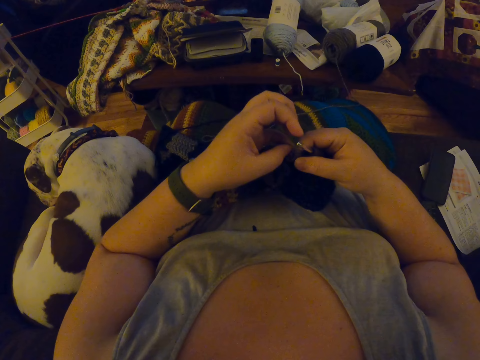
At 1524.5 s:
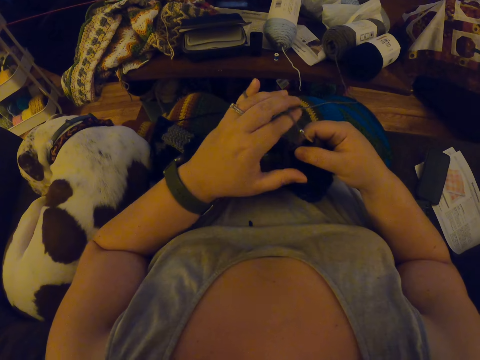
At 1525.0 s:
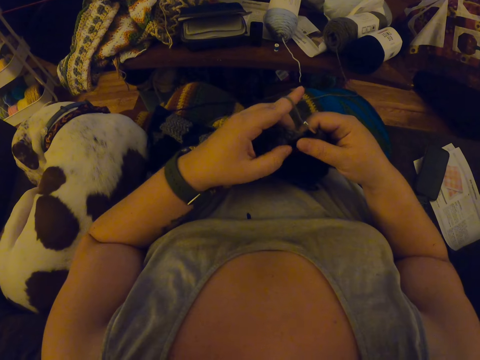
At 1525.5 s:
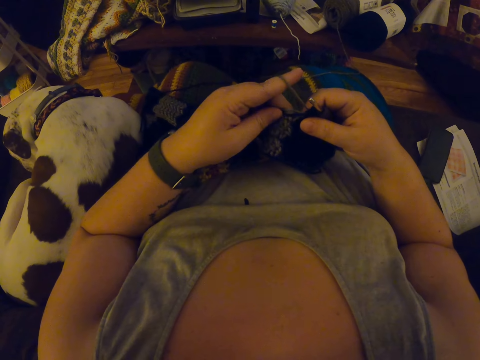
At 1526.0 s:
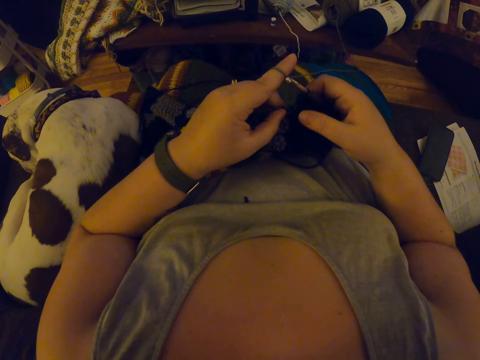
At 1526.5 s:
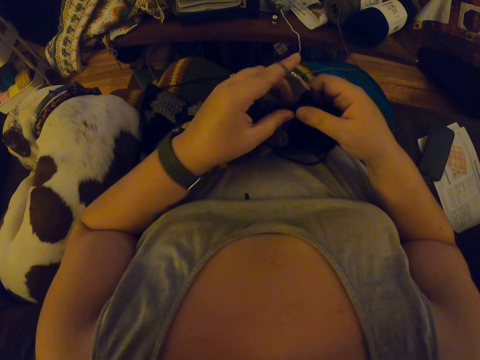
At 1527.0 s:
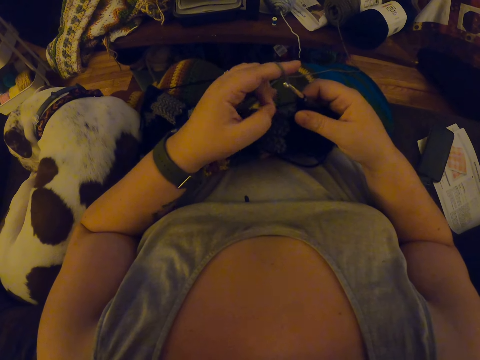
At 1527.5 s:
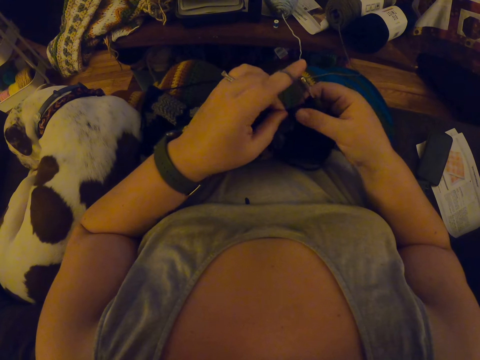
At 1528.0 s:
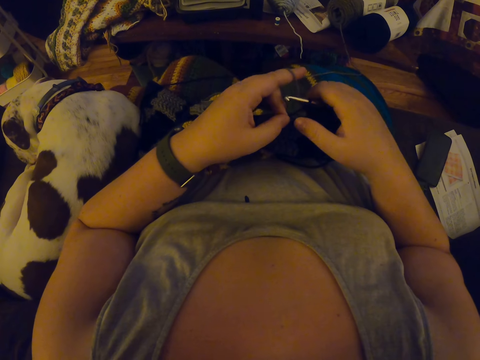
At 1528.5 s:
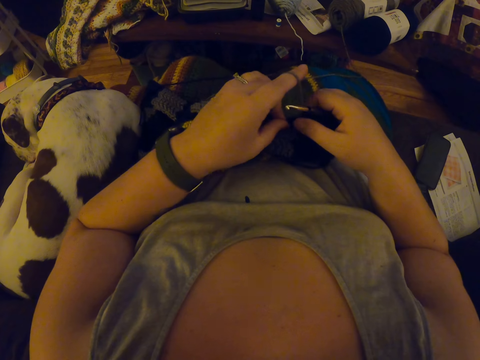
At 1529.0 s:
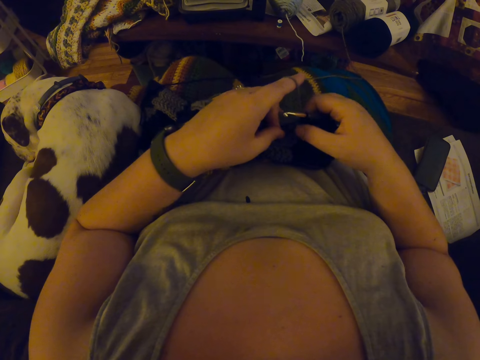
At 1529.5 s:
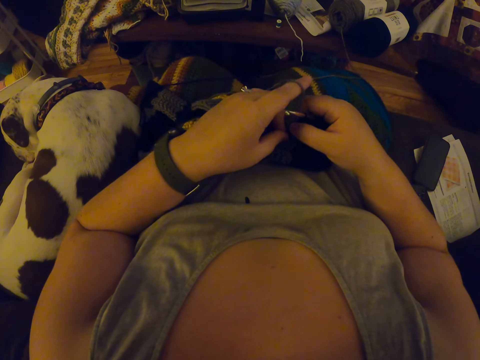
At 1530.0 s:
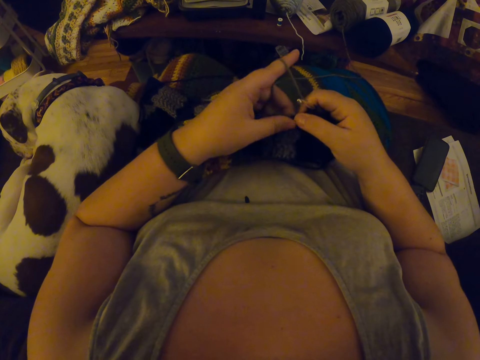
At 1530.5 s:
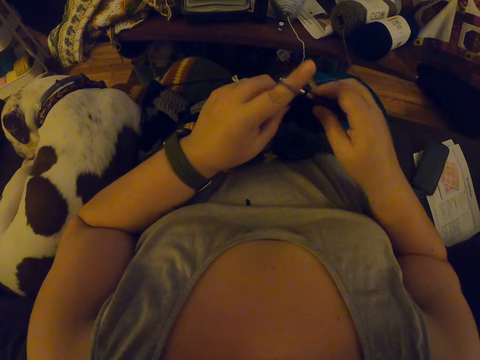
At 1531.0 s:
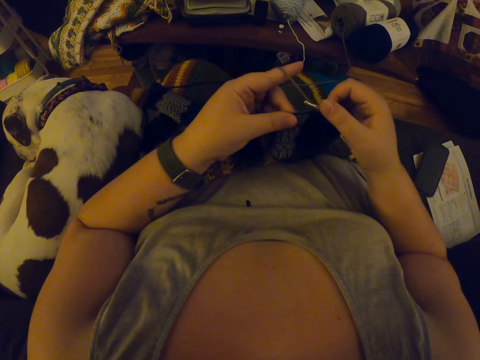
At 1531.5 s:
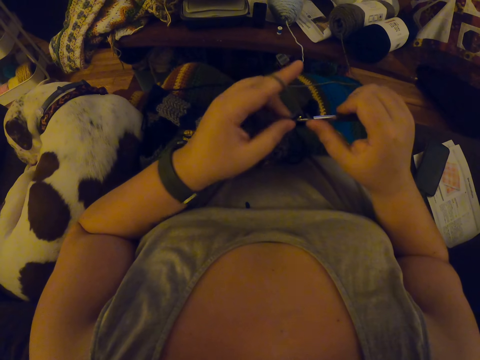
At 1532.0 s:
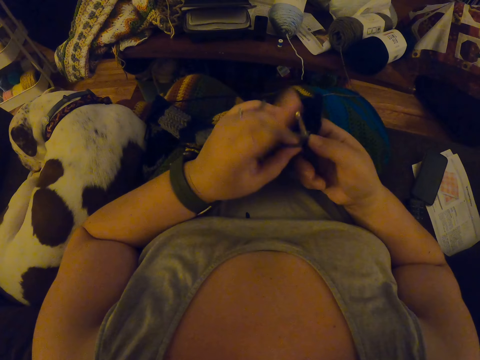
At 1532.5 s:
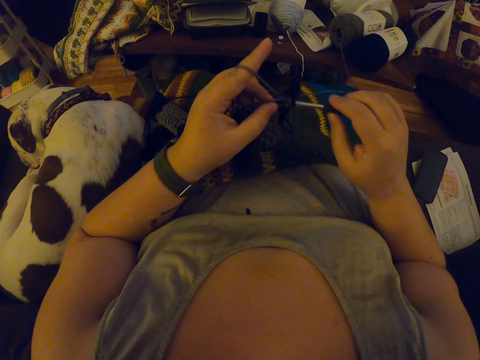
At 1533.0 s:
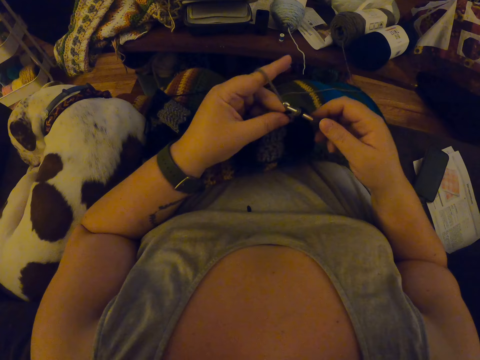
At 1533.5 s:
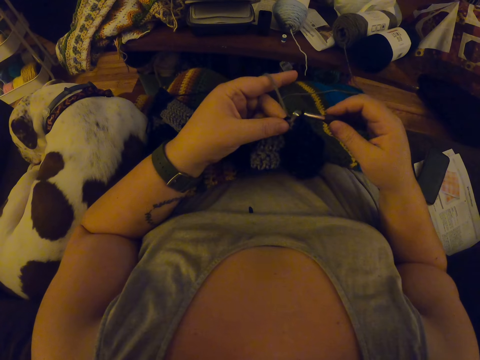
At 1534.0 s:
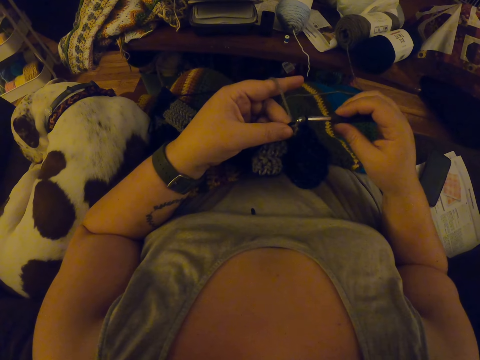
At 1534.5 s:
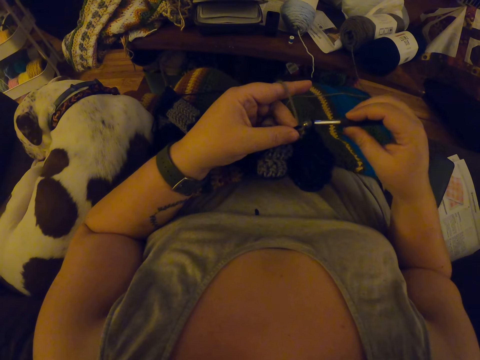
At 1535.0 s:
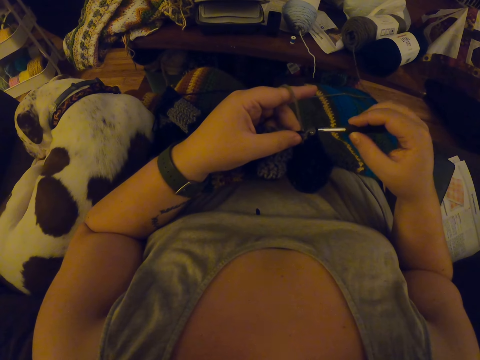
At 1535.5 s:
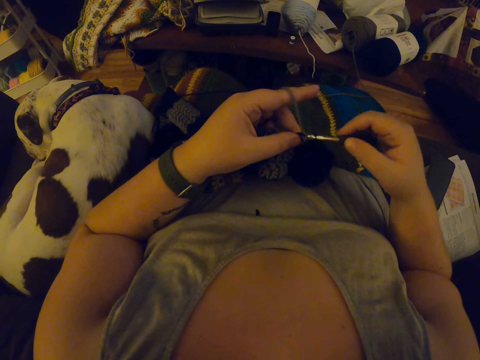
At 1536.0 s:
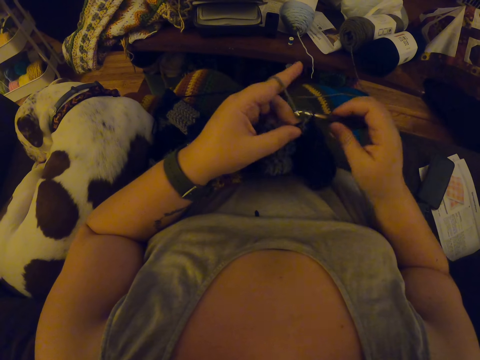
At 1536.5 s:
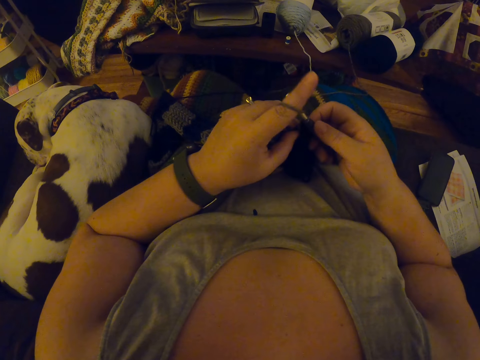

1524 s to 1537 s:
The camera wearer coils a knitting thread on a finger. They adjust a piece of knitted fabric on a lap. They knit a piece of fabric with a knitting needle.

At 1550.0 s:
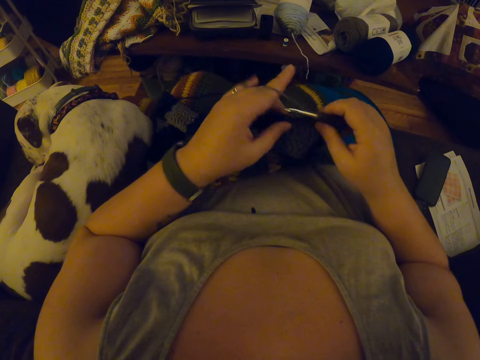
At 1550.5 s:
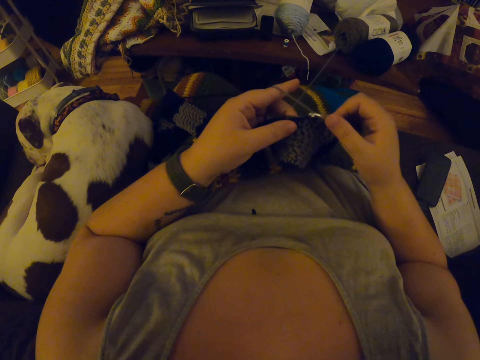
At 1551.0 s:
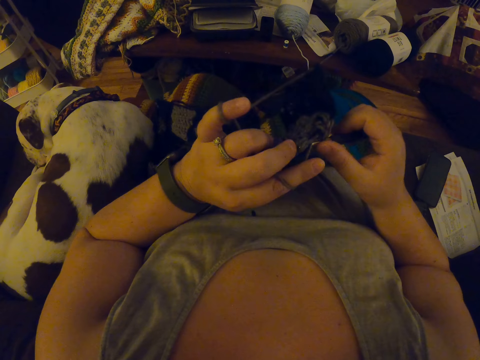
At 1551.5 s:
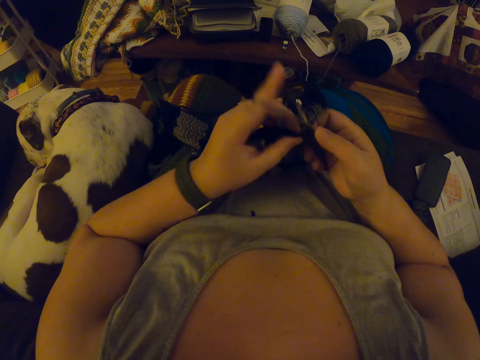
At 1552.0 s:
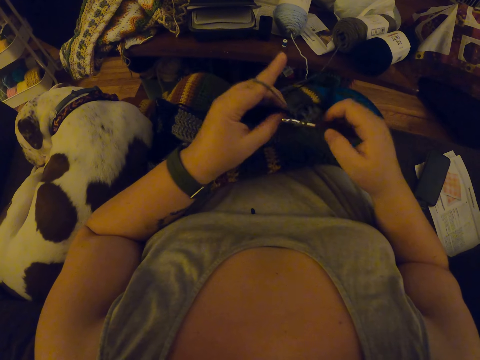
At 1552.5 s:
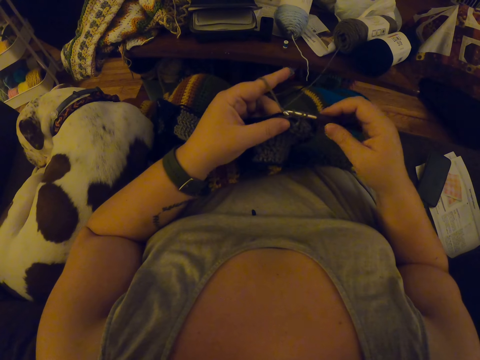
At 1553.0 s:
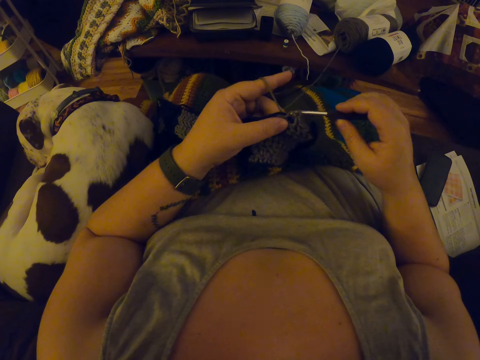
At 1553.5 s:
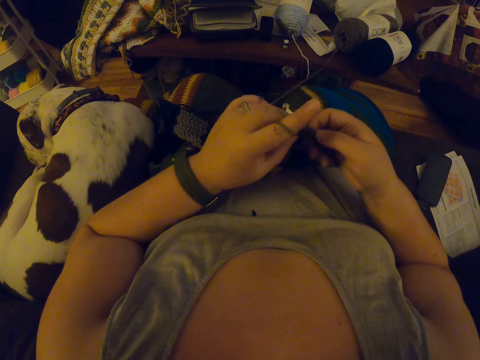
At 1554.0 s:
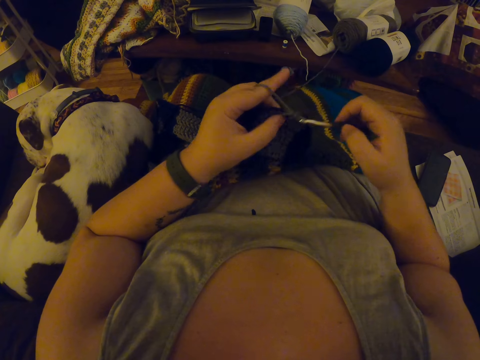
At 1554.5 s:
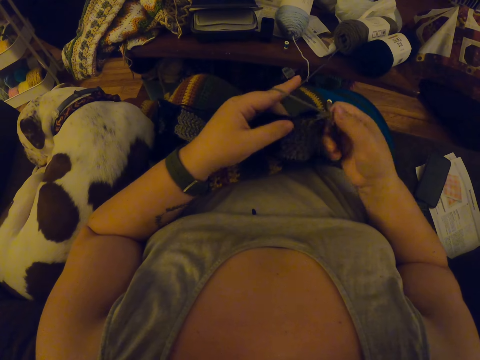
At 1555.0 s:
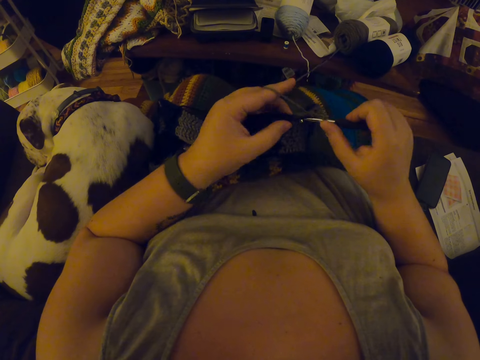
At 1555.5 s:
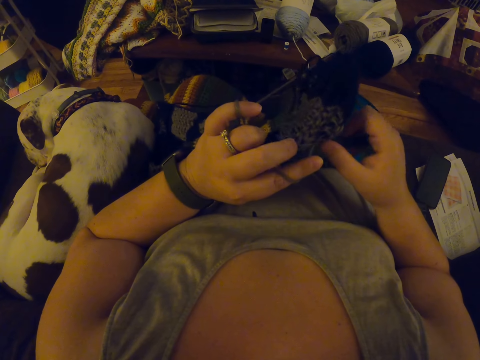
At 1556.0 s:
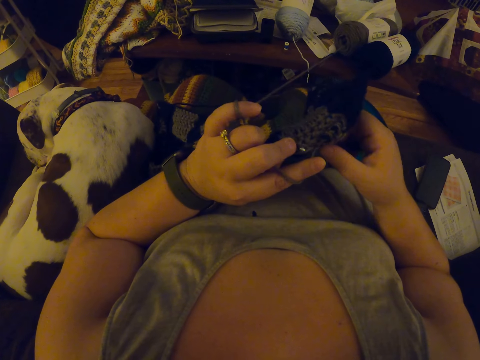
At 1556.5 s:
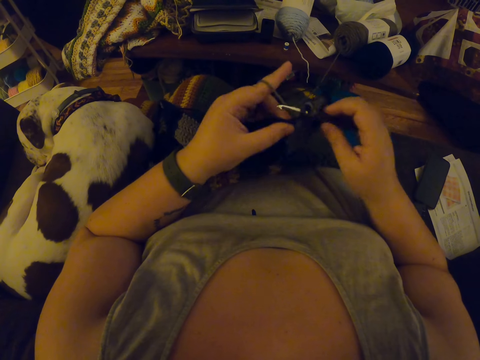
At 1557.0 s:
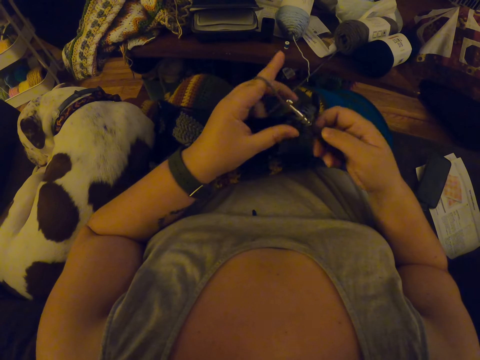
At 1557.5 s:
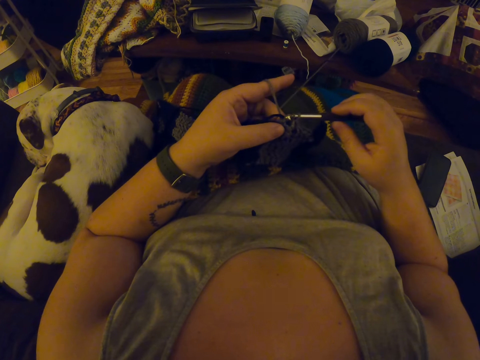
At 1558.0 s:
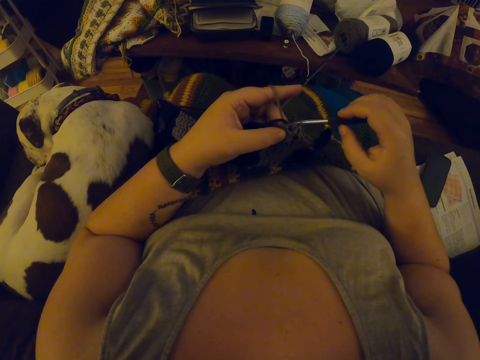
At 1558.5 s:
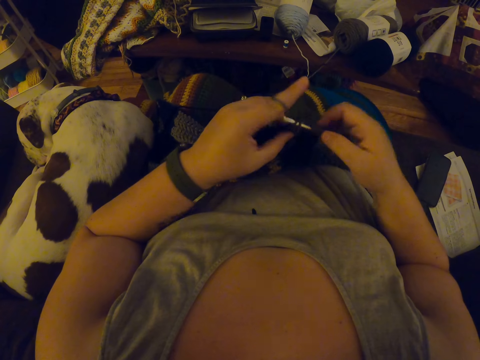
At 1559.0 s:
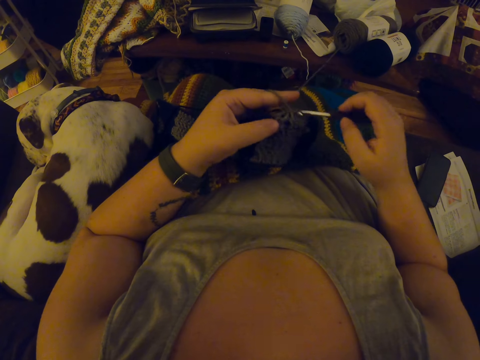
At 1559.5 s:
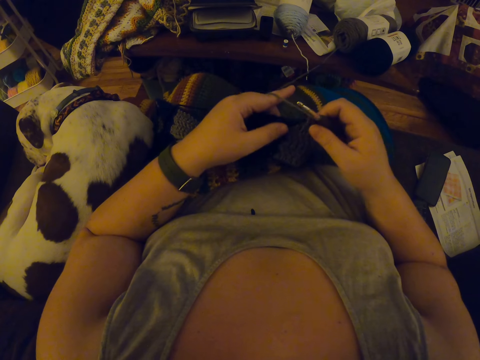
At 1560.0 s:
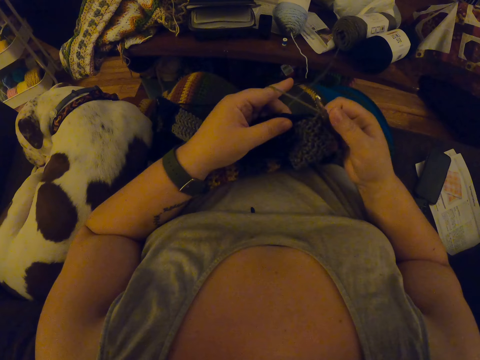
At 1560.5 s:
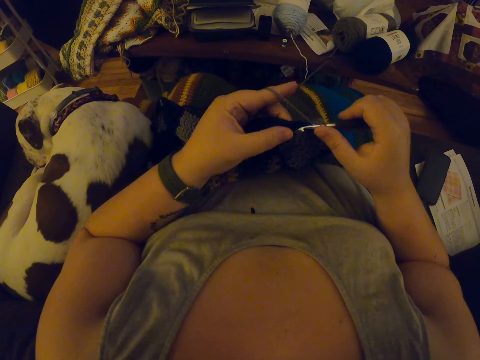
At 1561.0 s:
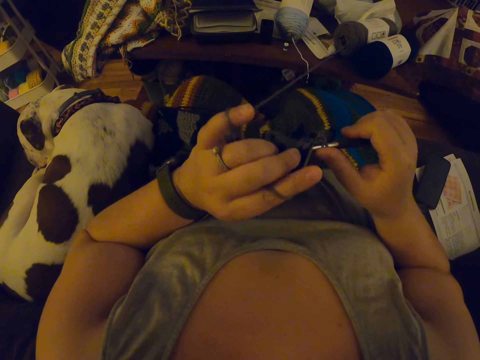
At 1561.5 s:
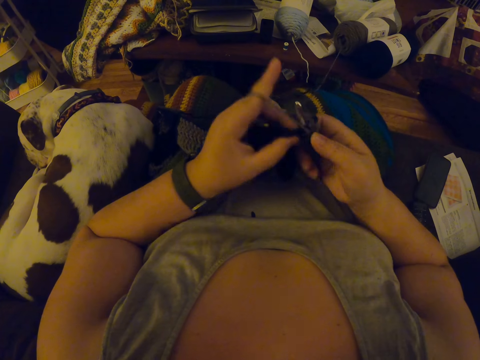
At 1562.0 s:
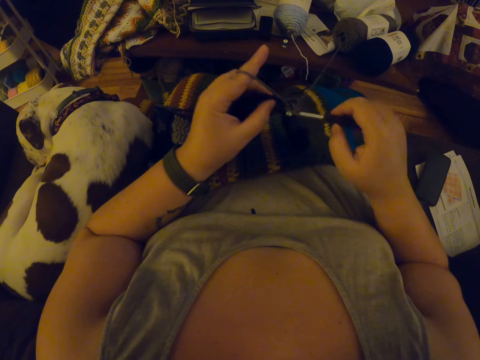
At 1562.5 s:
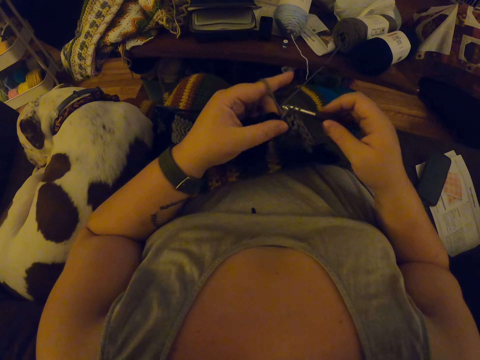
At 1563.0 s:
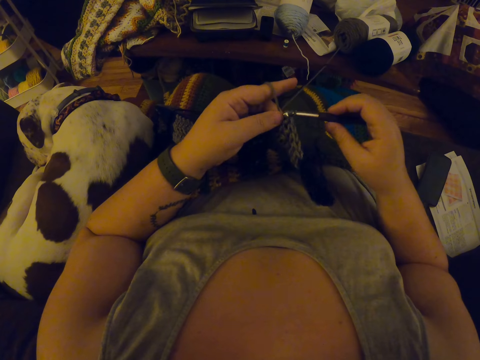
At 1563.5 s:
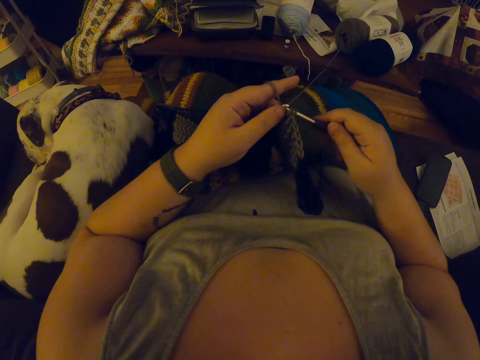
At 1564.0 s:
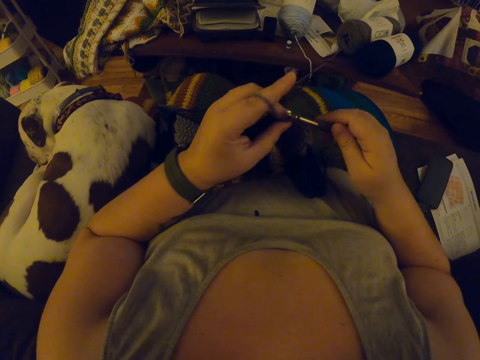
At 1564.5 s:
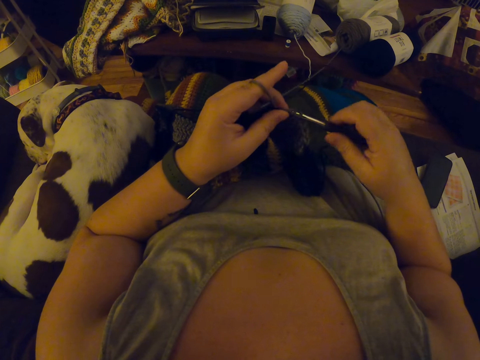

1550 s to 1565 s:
The camera wearer adjusts a piece of knitted fabric on a lap. They knit the piece of fabric with a knitting needle. They adjust the piece of knitted fabric on the lap. They knit the piece of fabric with the knitting needle.
